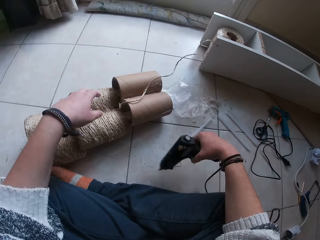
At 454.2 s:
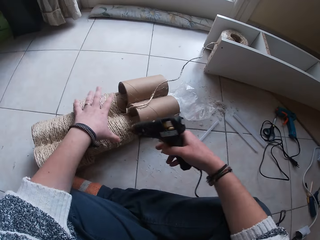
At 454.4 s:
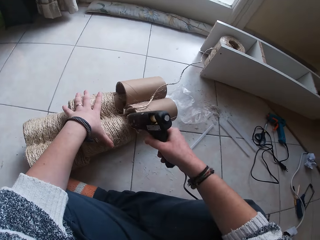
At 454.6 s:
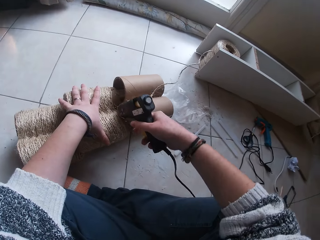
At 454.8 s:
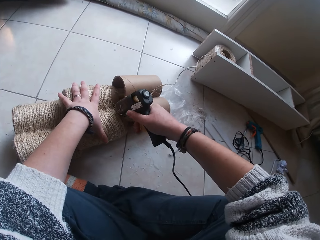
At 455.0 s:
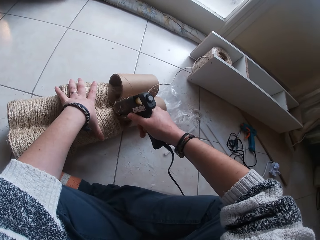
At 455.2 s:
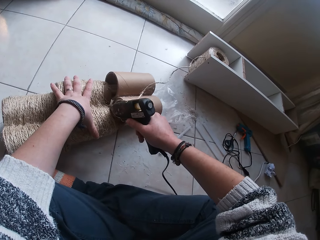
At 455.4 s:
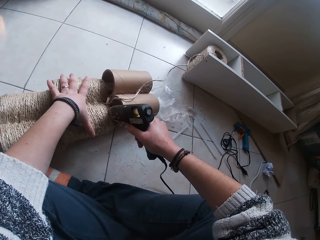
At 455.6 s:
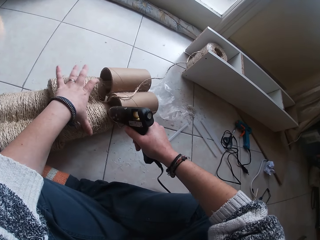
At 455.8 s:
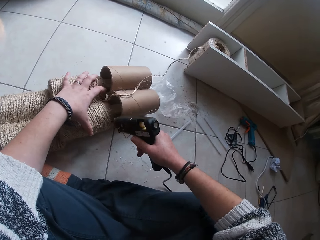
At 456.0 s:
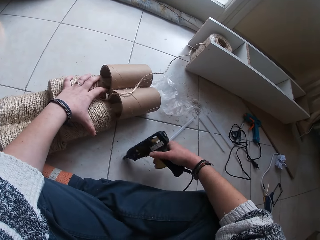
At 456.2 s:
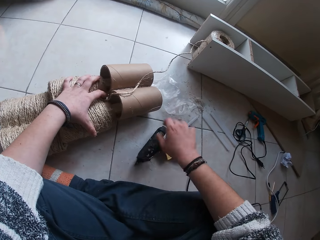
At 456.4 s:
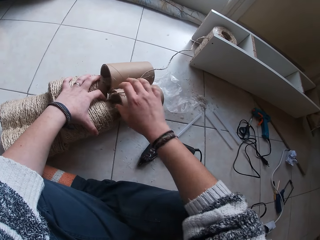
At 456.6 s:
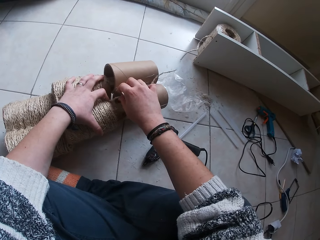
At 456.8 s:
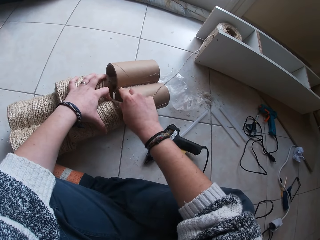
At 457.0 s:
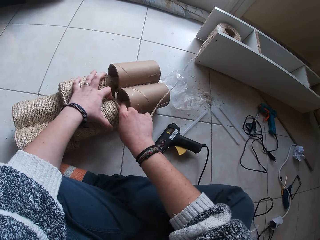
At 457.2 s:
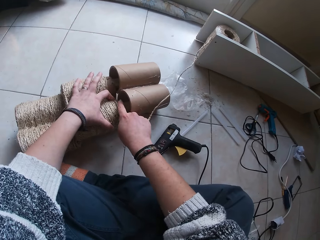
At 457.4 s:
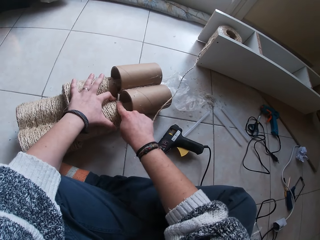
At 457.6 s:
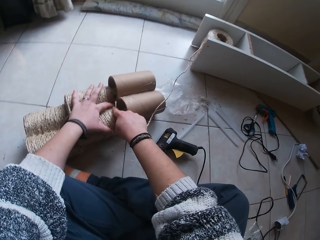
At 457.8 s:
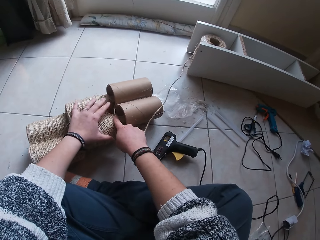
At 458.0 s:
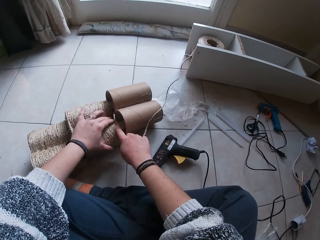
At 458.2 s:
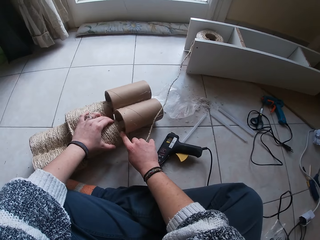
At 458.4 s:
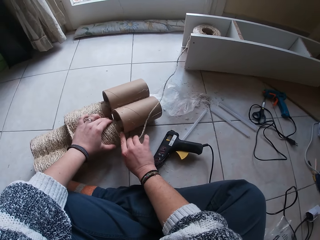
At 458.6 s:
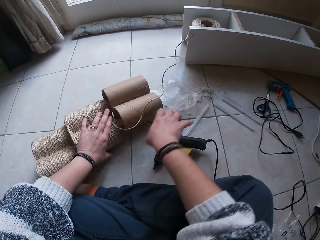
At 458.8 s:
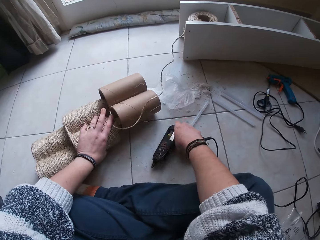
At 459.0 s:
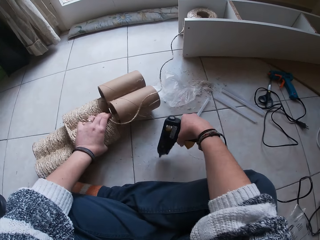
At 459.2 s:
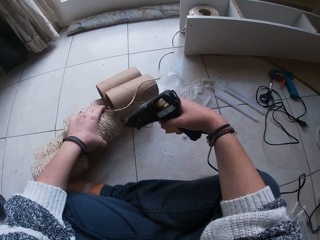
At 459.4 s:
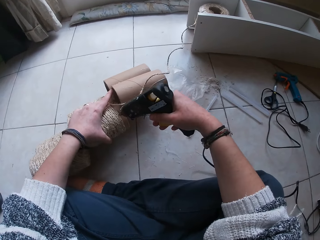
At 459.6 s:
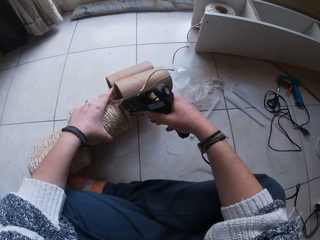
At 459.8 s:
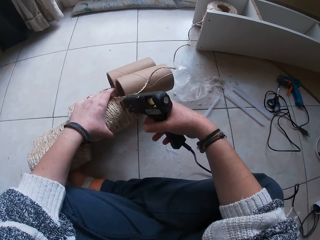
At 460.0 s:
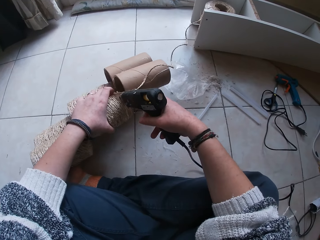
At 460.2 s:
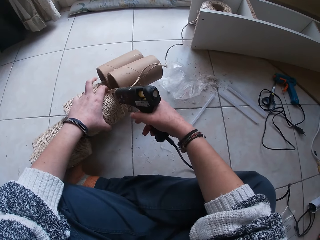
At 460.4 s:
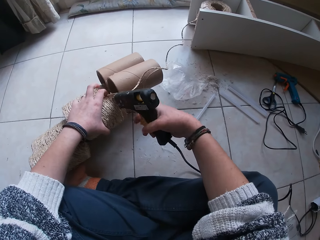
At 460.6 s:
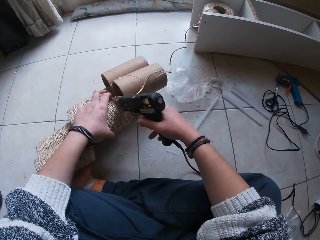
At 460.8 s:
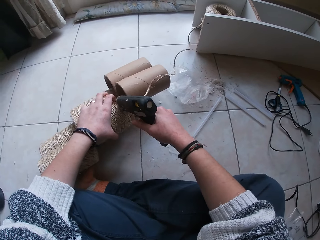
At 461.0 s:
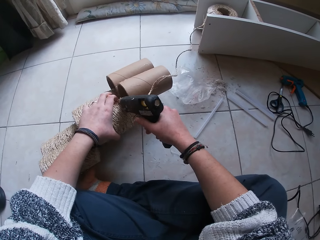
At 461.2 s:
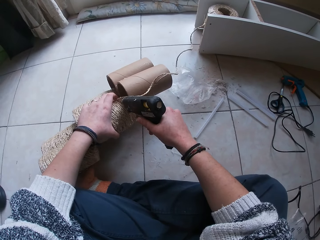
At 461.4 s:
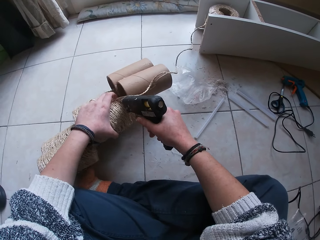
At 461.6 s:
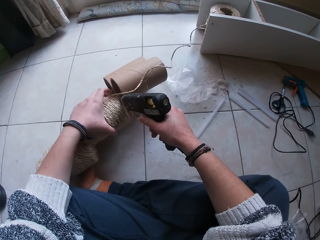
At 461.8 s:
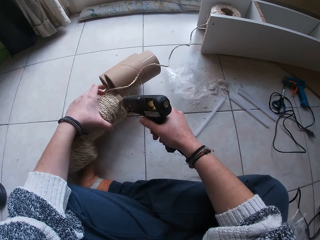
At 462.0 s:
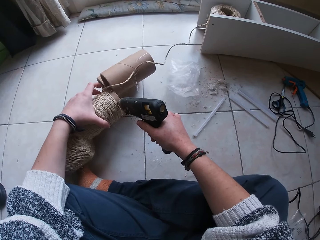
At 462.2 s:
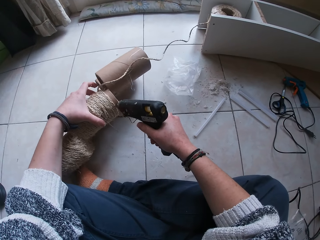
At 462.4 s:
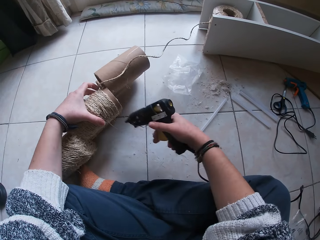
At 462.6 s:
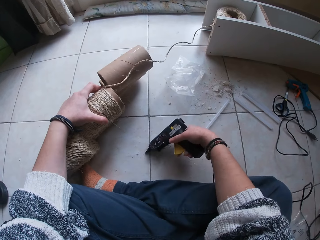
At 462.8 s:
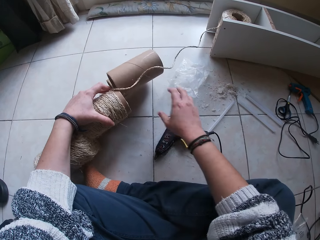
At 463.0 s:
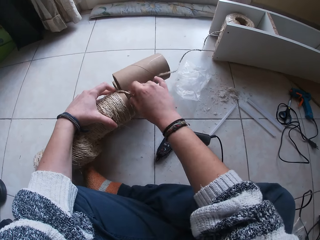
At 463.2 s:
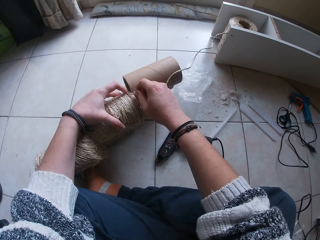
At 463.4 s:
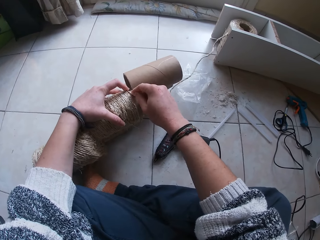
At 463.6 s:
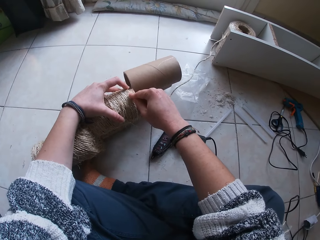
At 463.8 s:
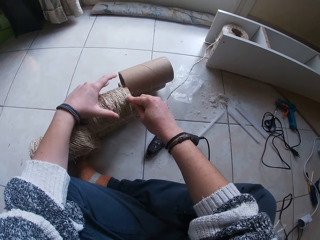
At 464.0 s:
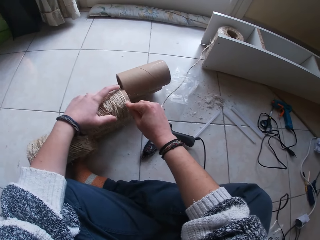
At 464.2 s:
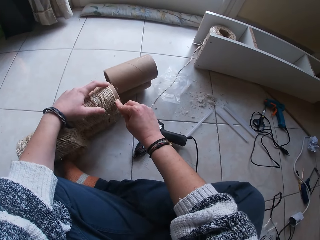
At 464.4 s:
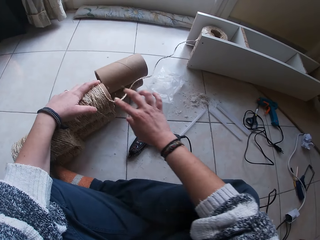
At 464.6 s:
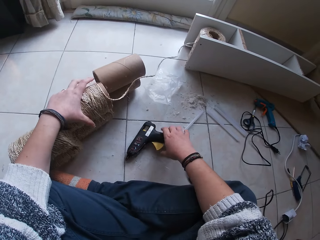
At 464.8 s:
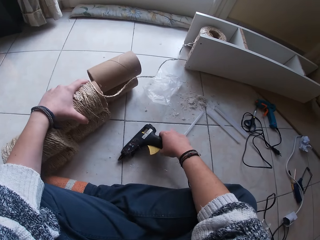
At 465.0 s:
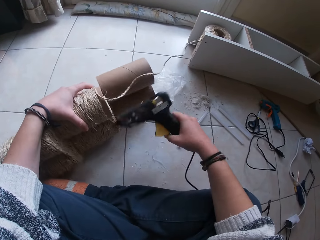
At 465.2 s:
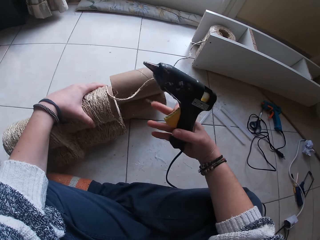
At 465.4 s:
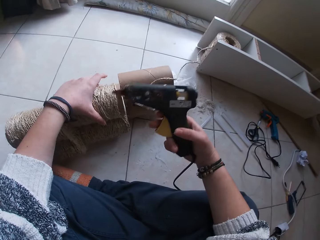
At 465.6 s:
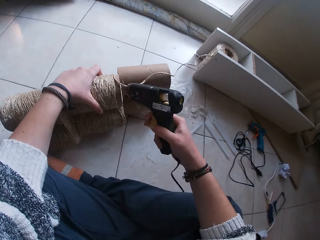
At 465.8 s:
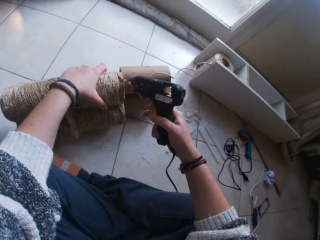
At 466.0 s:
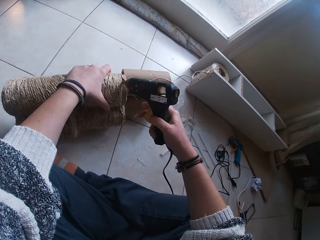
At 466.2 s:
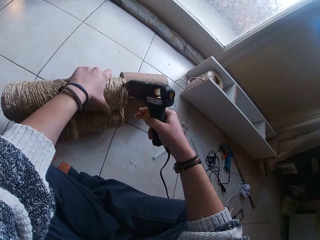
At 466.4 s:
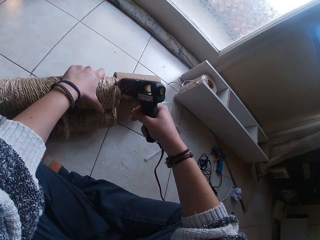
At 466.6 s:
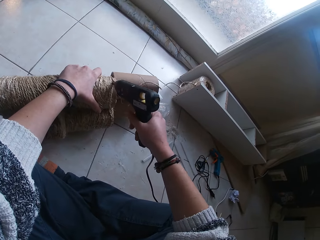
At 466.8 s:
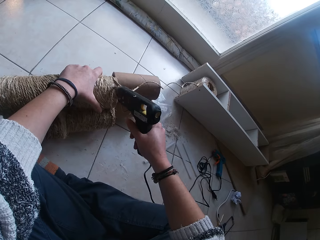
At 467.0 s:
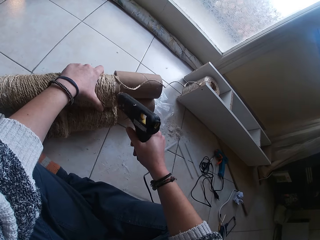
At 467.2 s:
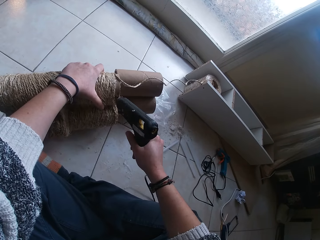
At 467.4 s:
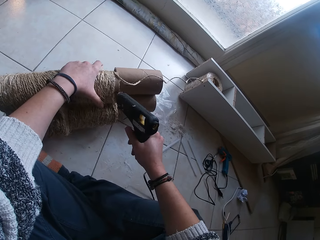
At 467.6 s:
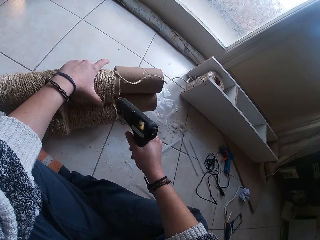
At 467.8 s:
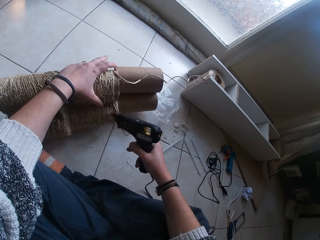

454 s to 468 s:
The camera wearer picks up the glue gun. They apply glue on the cardboard tower and hold the cardboard tower. They drop the glue gun. They fasten the manila rope on the cardboard tower. They pick up the glue gun and hold the cardboard tower. They hold the cardboard tower again. They apply glue on the cardboard tower. They hold the cardboard tower and drop the glue gun. They fasten the manila rope on the cardboard tower. They pick up the glue gun and hold the cardboard tower. They apply glue on the cardboard tower and hold the cardboard tower.

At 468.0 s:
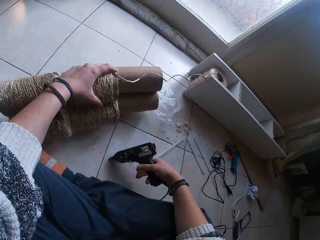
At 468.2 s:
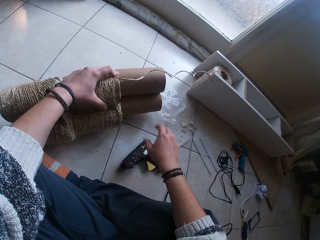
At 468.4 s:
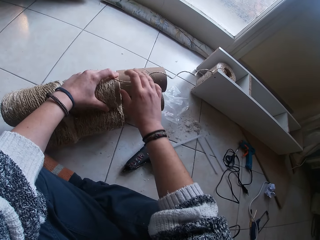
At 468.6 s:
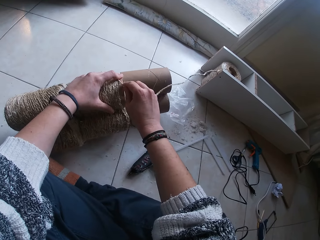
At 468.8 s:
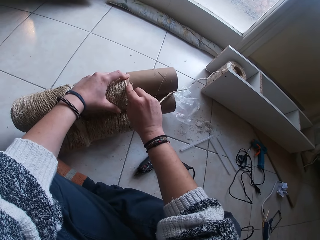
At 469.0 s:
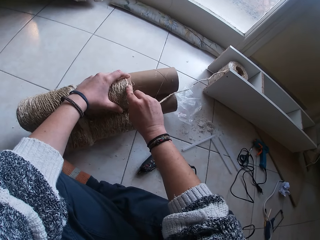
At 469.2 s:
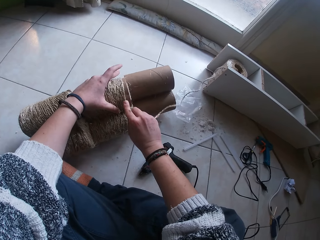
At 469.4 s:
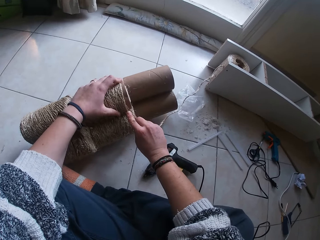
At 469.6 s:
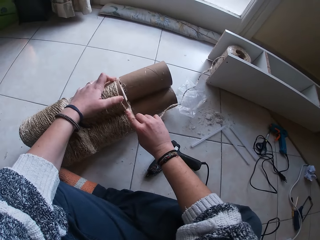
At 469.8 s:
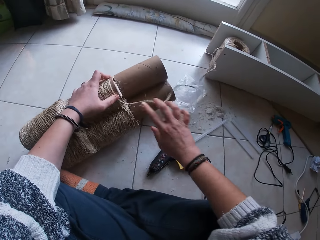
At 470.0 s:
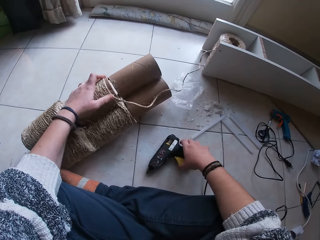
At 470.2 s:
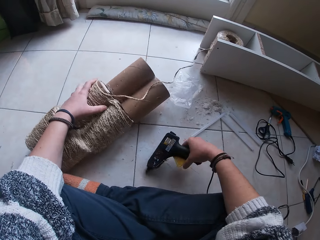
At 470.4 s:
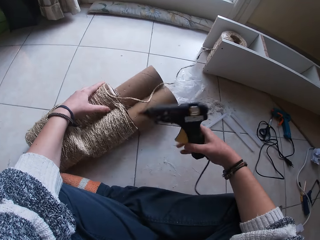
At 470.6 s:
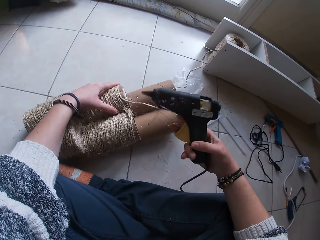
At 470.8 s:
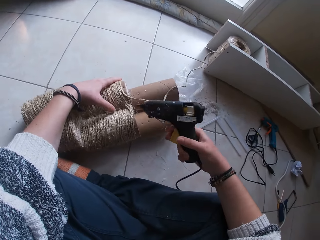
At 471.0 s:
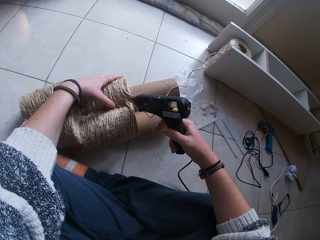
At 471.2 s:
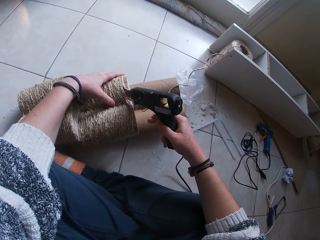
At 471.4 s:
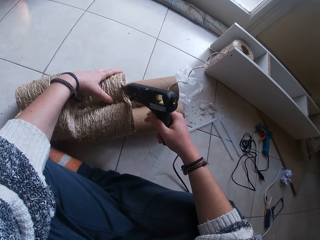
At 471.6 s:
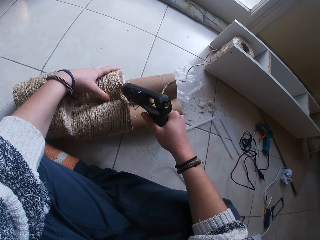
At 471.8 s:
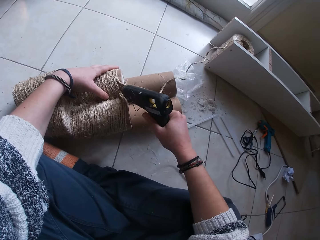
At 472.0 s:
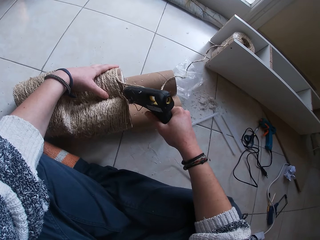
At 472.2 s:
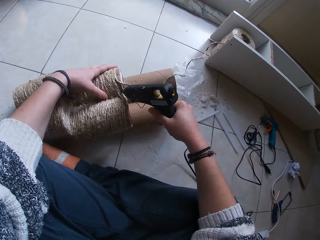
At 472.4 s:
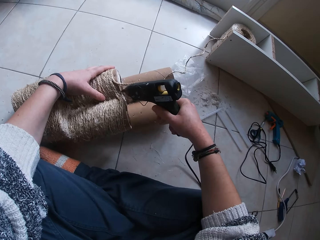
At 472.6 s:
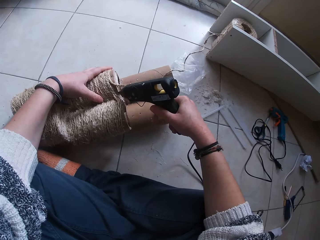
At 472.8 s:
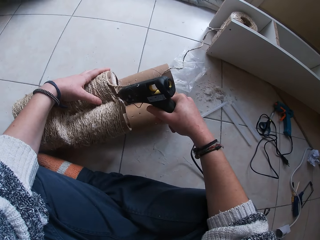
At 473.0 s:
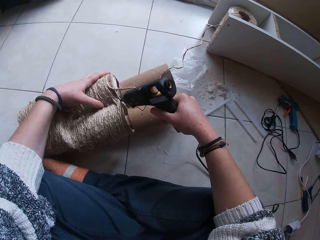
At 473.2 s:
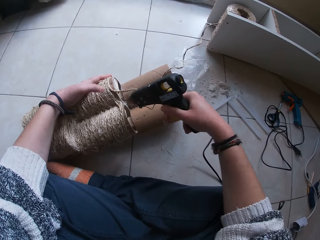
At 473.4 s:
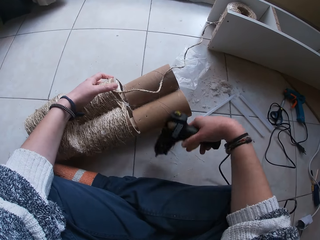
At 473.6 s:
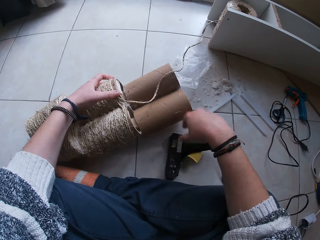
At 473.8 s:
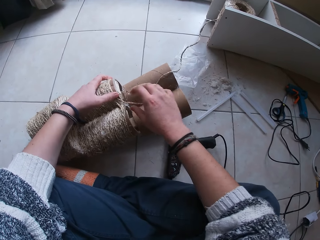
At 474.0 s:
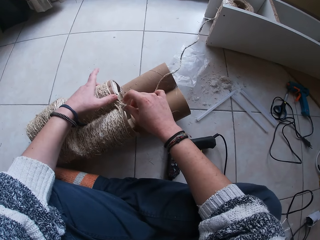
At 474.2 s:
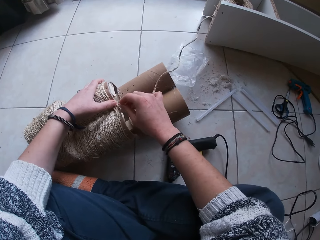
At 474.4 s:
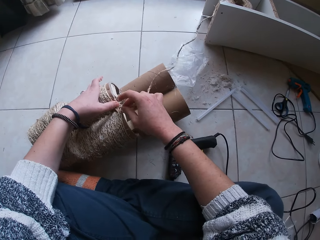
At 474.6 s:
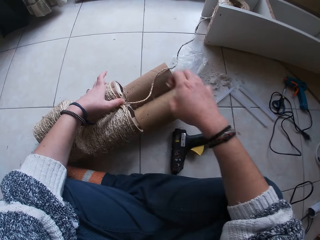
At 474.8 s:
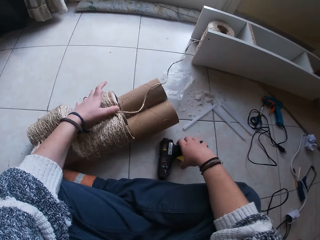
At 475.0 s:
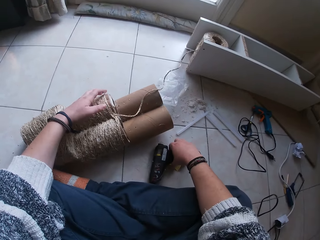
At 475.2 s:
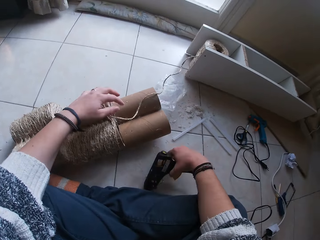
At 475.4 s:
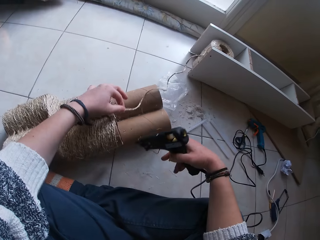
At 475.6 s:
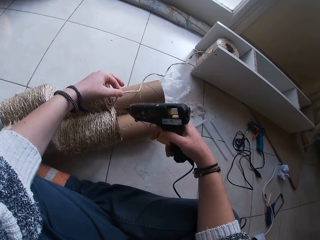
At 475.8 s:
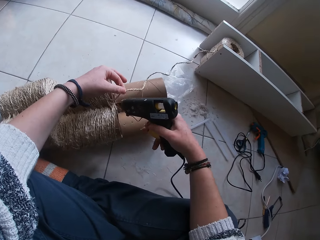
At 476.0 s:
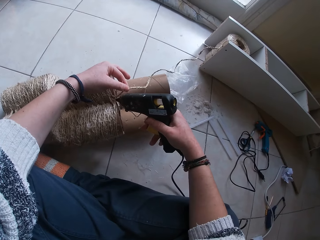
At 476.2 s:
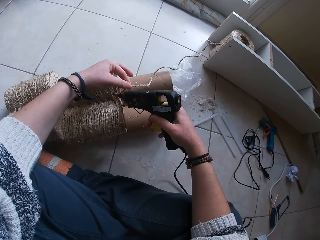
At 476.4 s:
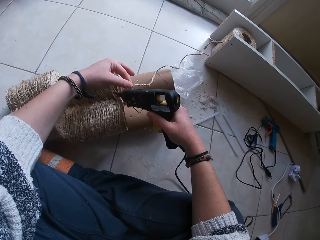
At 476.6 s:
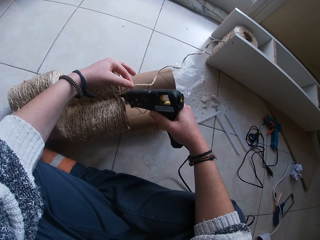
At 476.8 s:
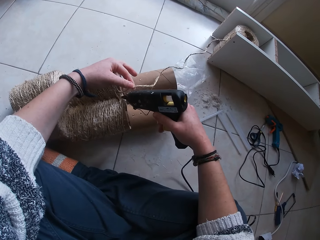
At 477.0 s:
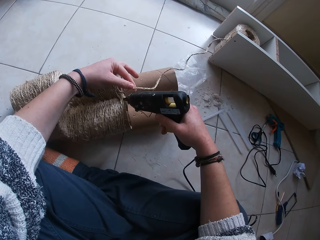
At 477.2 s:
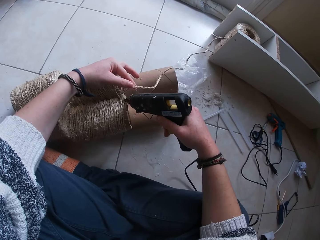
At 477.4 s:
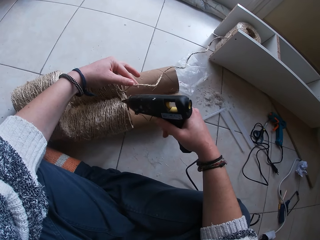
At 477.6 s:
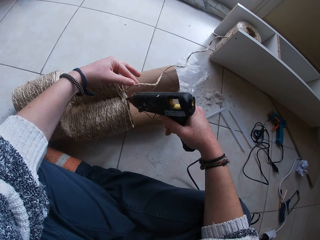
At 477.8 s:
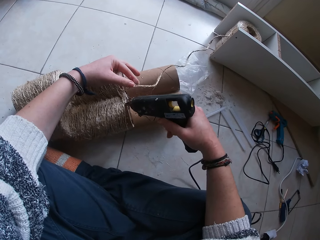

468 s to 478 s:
The camera wearer drops the glue gun and holds the cardboard tower. They fasten the manila rope on the cardboard tower. They pick up the glue gun and hold the cardboard tower. They apply glue on the cardboard tower. They drop the glue gun and hold the cardboard tower. They fasten the manila rope on the cardboard tower. They pick up the glue gun. They apply glue on the cardboard tower and hold the manila rope.
